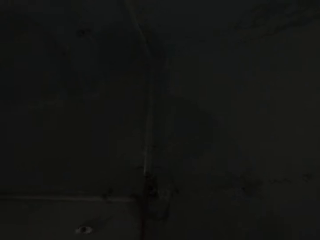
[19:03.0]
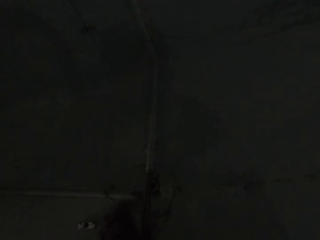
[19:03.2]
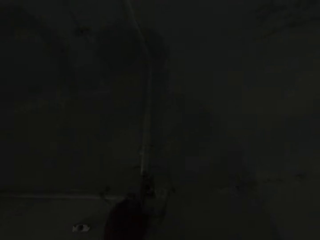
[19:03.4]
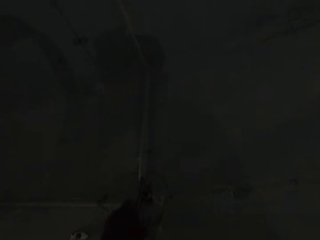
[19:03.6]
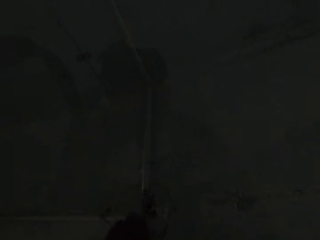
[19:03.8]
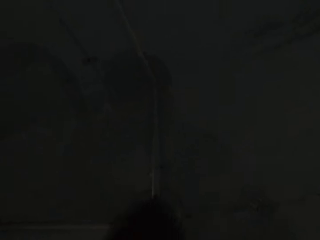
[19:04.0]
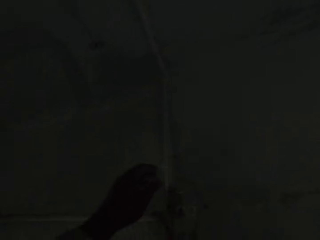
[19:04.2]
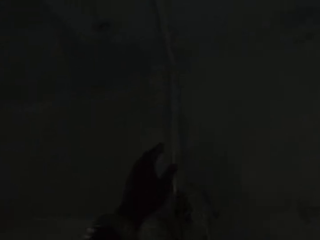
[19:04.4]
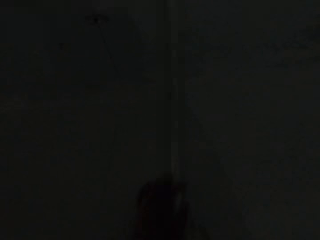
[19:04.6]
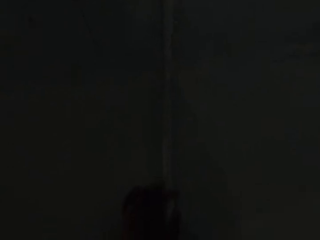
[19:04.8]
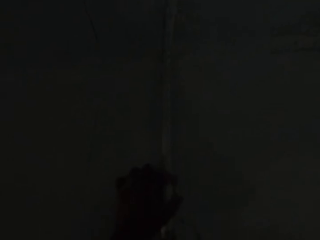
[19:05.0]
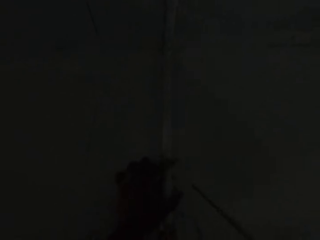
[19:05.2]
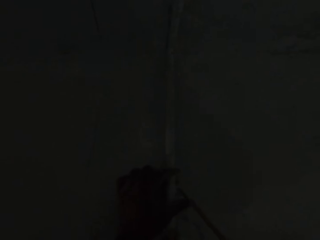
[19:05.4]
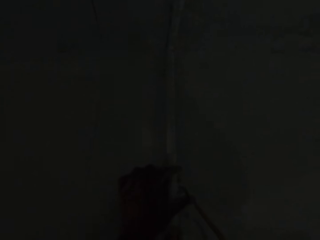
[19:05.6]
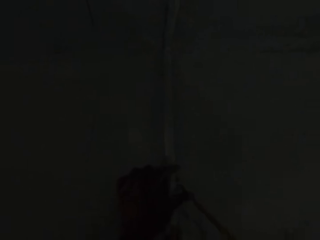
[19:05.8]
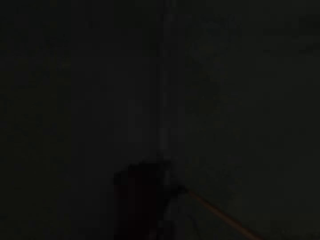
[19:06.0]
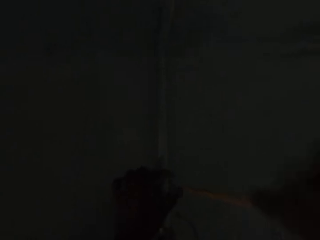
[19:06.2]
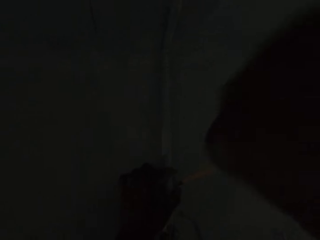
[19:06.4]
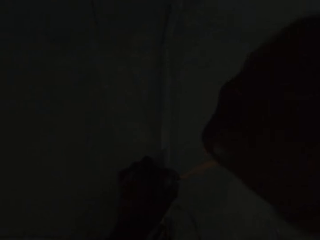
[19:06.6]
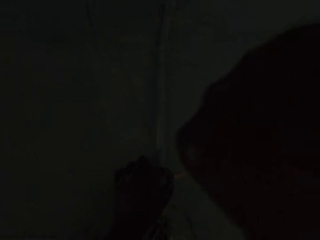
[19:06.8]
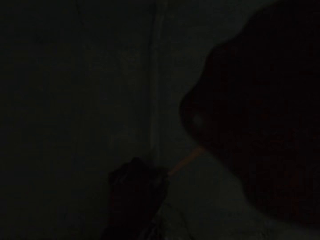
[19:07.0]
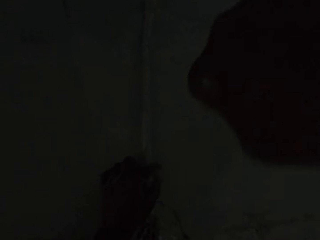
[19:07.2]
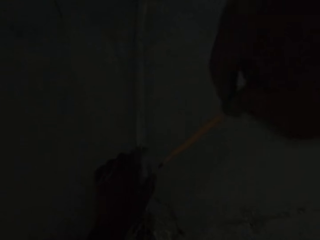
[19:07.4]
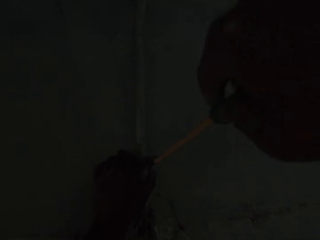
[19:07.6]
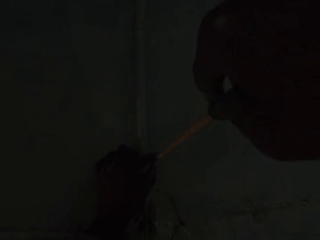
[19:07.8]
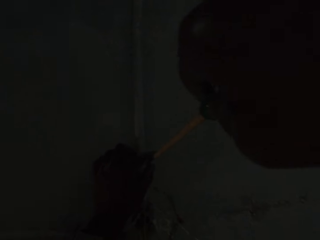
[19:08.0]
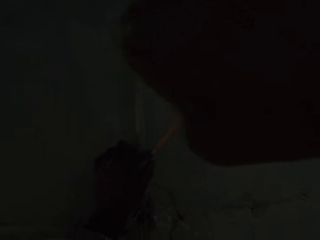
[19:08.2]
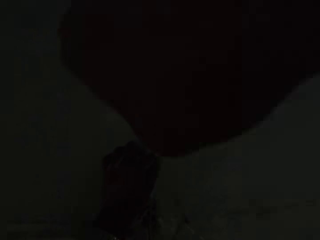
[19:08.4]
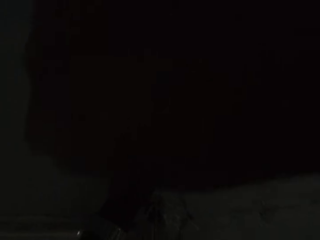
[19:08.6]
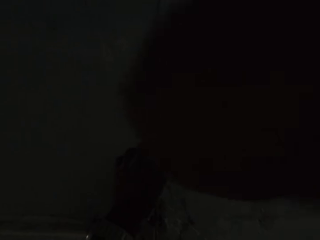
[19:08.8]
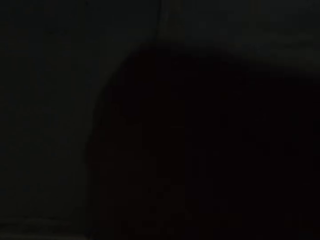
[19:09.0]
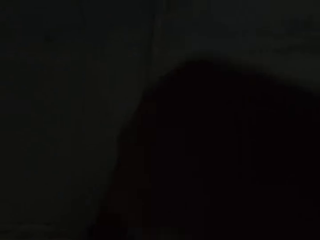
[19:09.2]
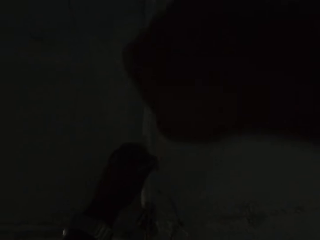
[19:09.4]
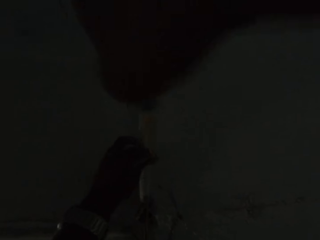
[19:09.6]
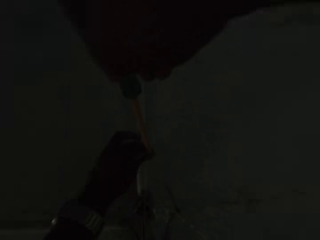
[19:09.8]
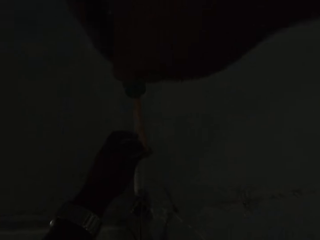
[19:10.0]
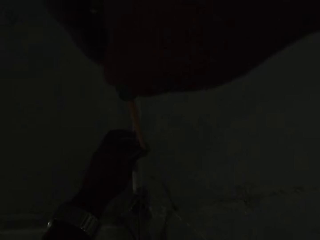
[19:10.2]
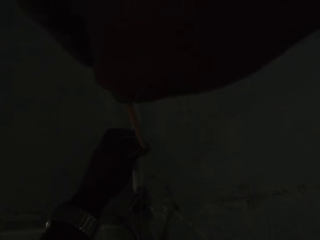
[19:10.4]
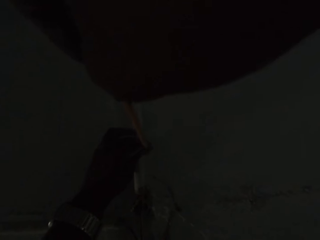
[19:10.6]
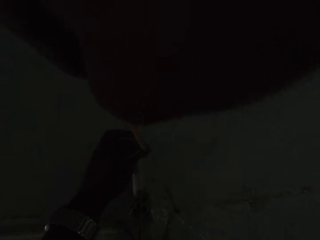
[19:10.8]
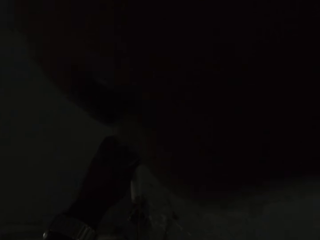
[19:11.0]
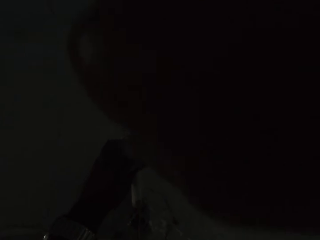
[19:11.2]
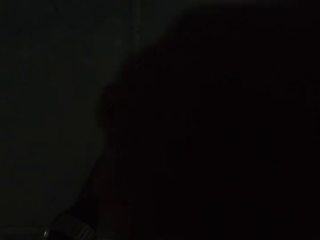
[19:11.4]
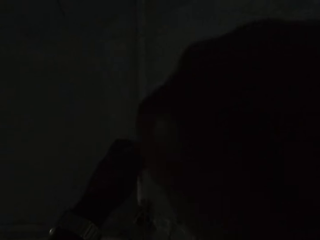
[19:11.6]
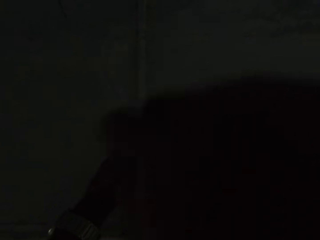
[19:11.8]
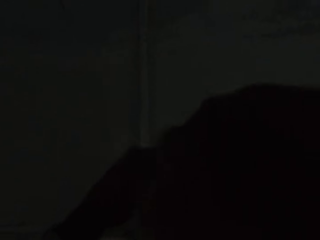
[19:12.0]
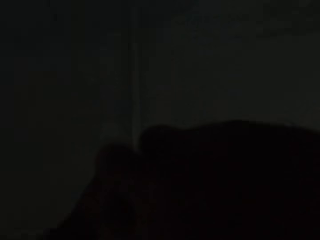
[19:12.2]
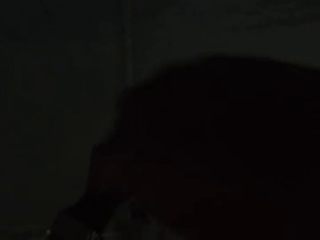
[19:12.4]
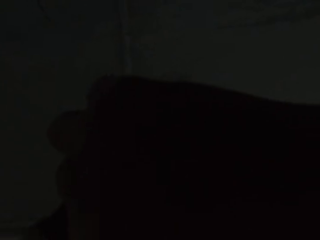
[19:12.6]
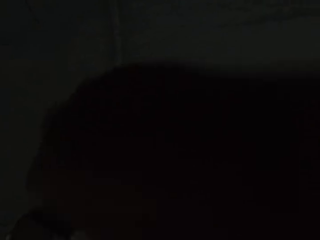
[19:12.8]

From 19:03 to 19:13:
The camera wearer touches the conduit pipe on the wall with his left hand. He unscrews a screw on the wall with a screwdriver in his right hand.

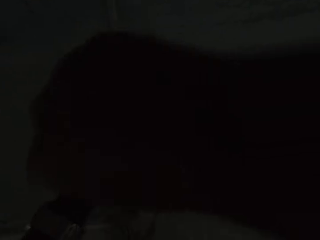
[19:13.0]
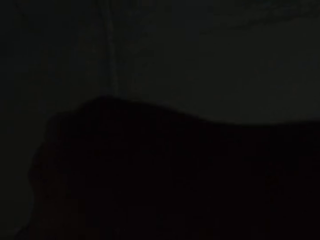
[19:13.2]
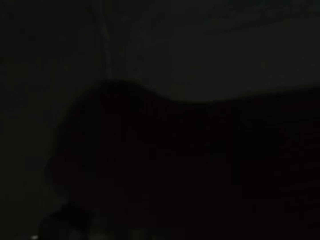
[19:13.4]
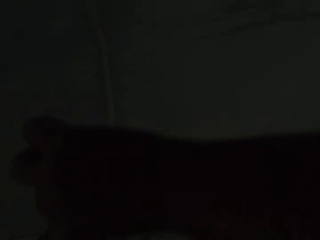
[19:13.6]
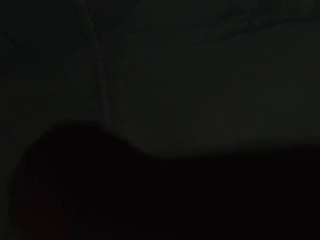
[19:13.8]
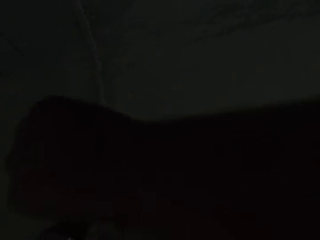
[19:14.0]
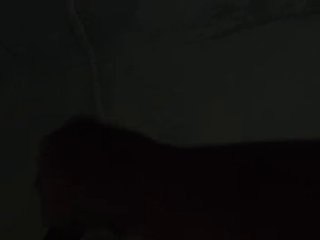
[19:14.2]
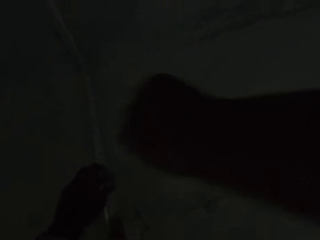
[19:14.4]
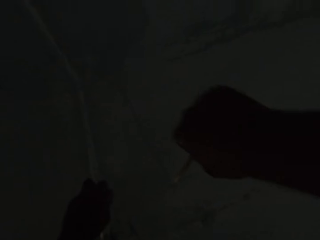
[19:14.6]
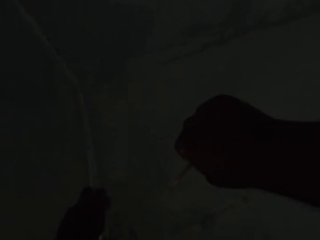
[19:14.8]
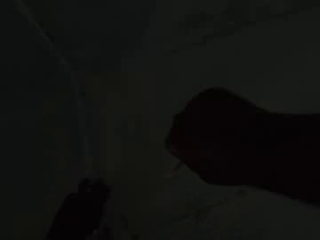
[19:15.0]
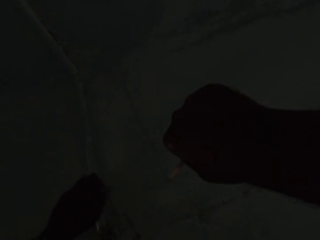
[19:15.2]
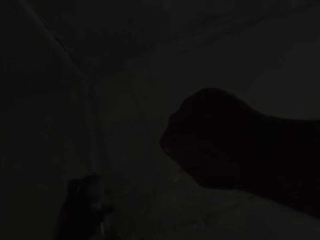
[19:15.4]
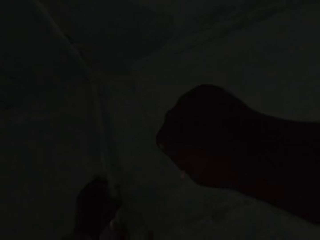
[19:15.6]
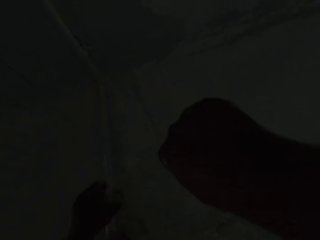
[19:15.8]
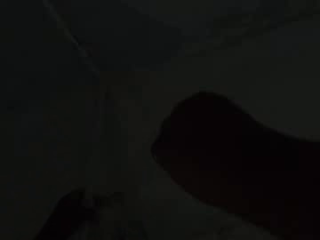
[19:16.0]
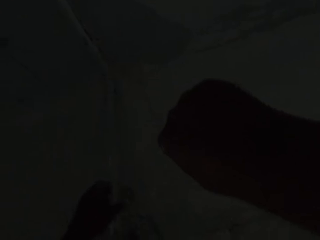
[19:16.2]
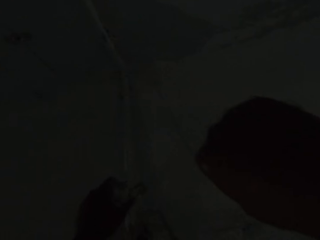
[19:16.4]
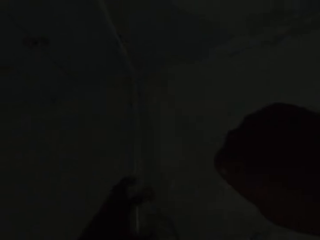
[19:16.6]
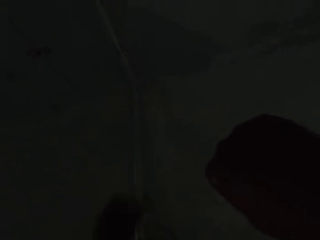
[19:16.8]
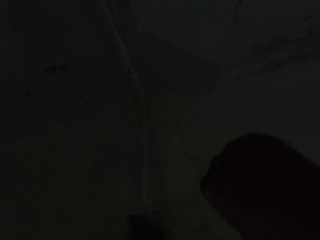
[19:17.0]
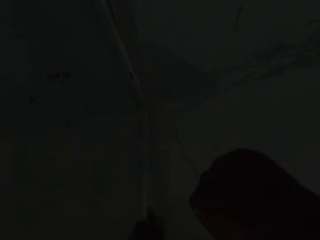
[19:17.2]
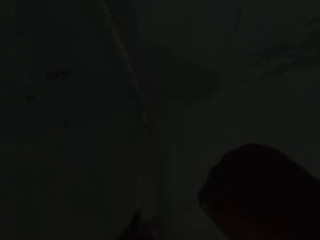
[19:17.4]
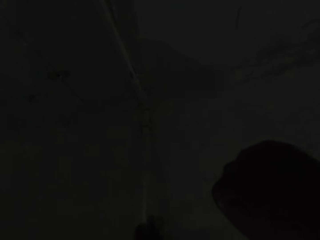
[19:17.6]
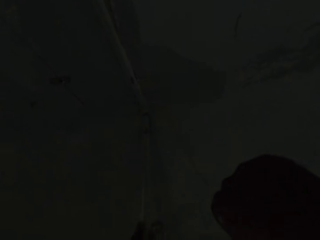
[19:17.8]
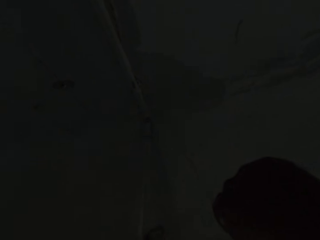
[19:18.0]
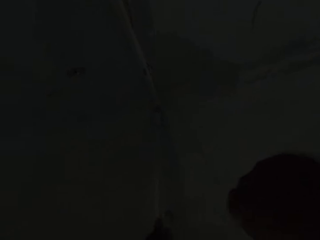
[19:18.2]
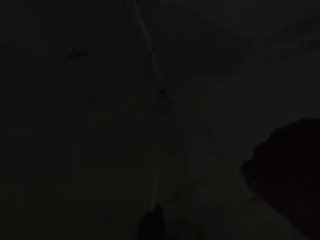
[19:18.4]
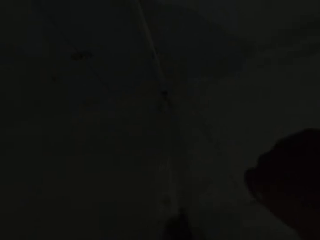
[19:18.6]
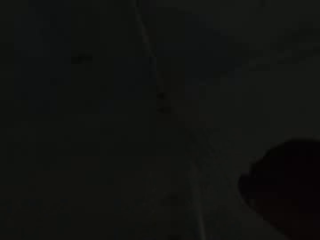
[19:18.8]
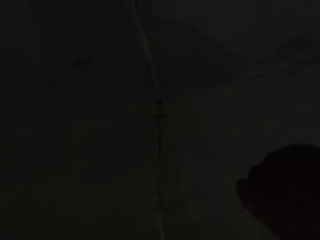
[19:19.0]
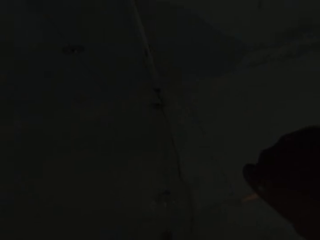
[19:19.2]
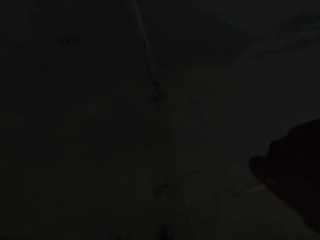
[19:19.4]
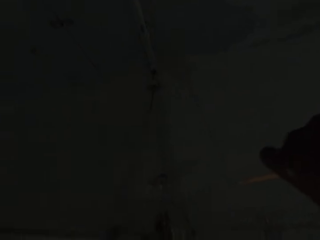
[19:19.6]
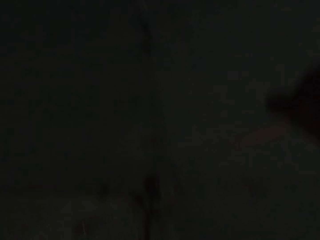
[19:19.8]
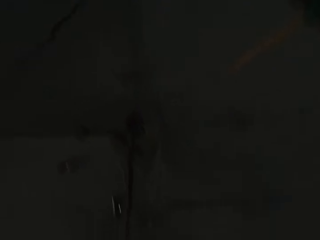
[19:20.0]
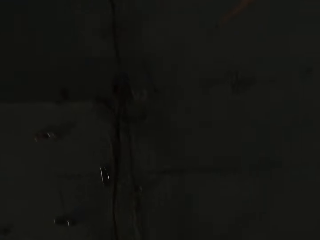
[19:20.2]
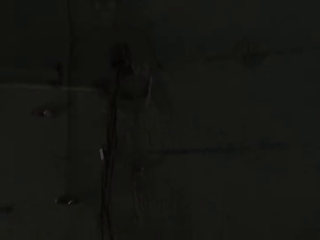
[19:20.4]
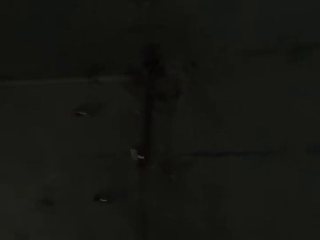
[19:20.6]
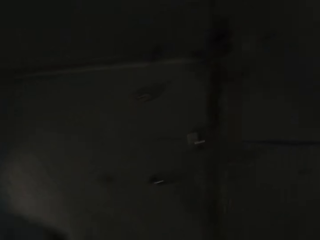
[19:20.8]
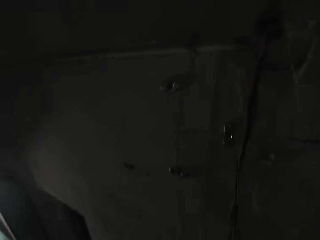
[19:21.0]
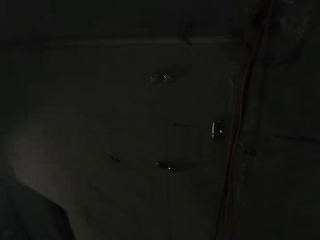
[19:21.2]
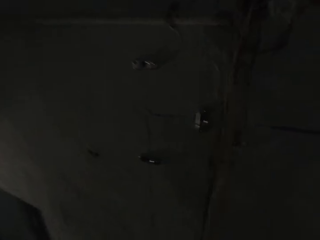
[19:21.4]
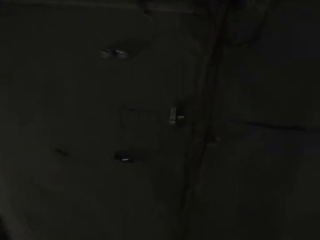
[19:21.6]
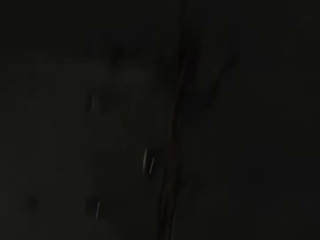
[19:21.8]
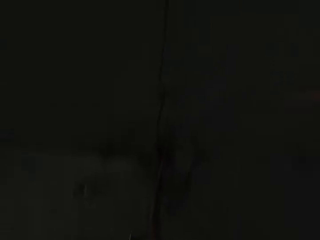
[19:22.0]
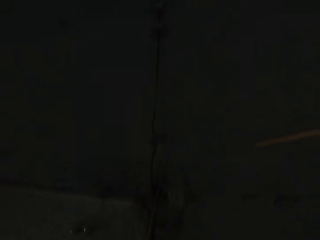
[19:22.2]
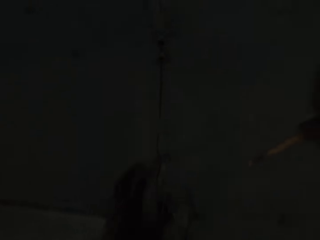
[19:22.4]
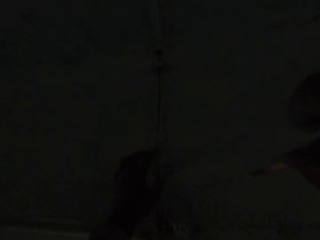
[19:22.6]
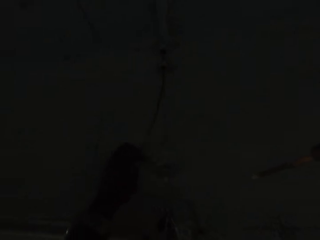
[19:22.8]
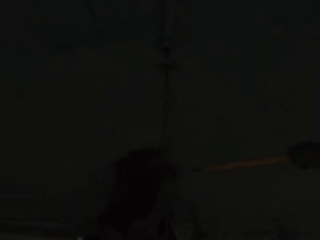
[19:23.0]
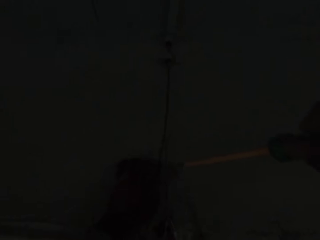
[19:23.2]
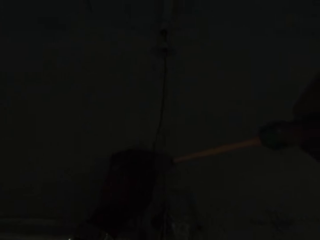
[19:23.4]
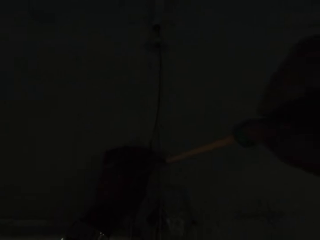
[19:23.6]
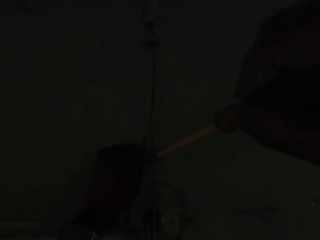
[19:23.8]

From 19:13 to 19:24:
The camera wearer holds the screwdriver against the wall with his right hand. He drags out the conduit pipe from the wall with his left hand. He holds the wires on the wall with his left hand. He unscrews the screw on the wall with the screwdriver in his right hand.
